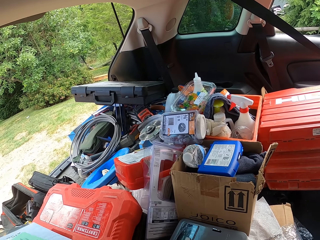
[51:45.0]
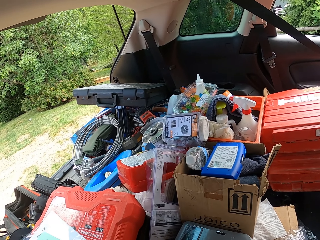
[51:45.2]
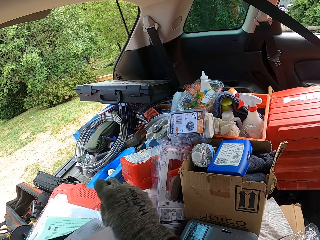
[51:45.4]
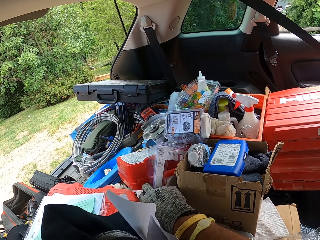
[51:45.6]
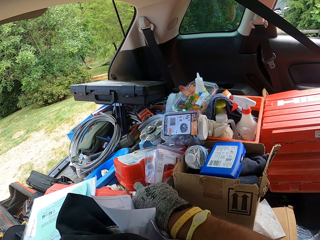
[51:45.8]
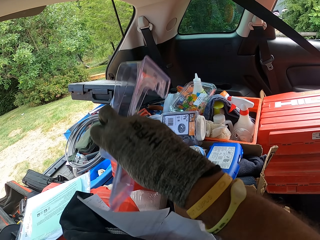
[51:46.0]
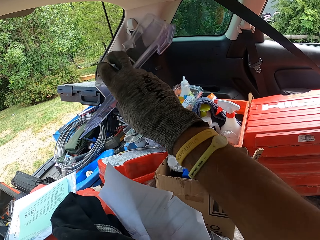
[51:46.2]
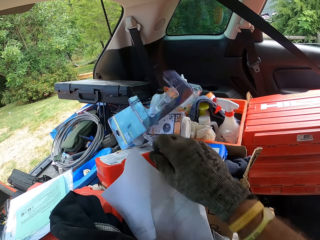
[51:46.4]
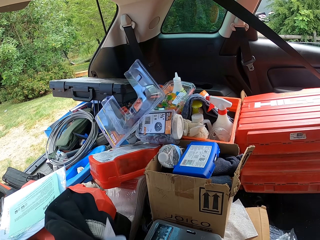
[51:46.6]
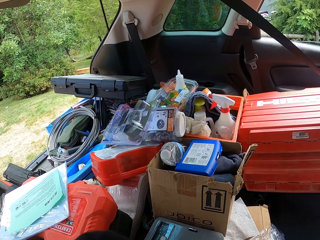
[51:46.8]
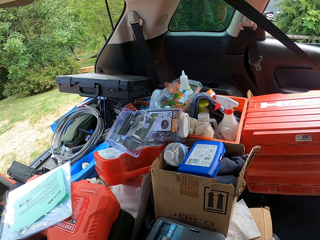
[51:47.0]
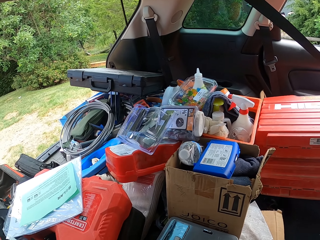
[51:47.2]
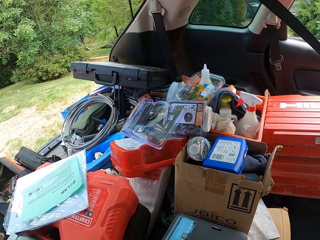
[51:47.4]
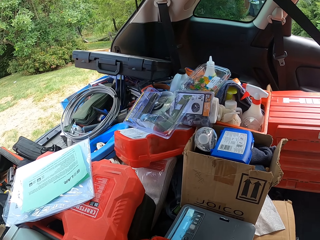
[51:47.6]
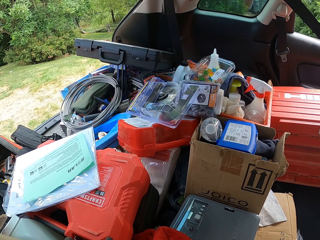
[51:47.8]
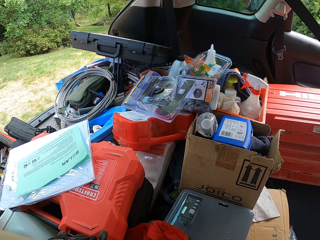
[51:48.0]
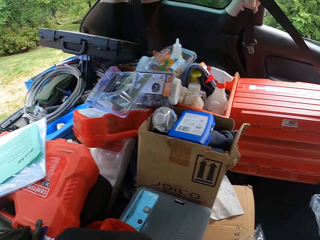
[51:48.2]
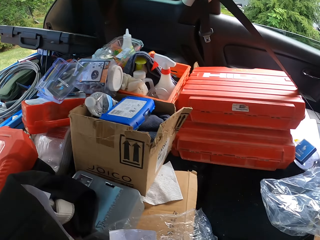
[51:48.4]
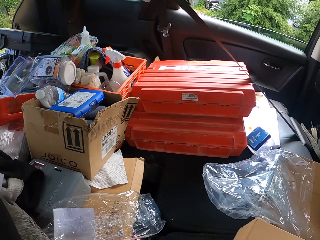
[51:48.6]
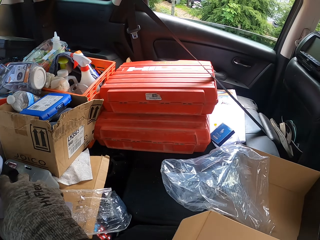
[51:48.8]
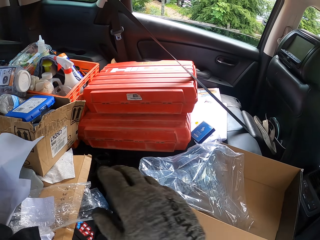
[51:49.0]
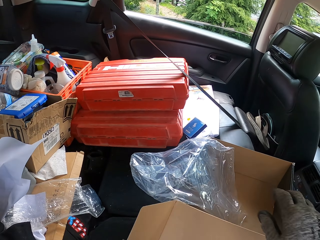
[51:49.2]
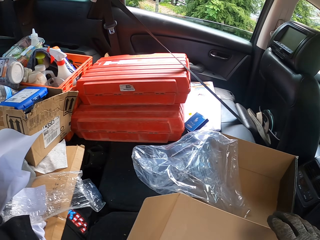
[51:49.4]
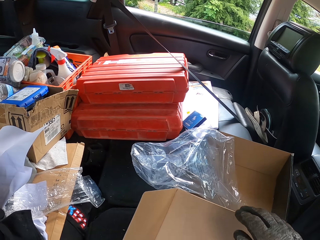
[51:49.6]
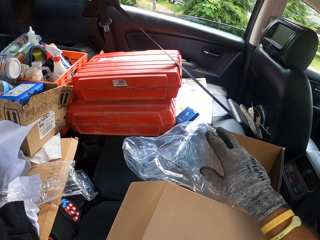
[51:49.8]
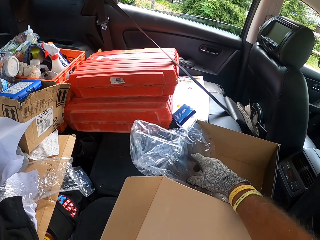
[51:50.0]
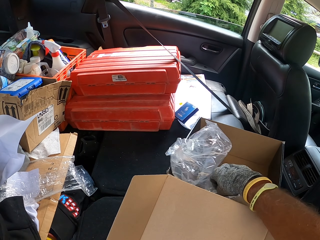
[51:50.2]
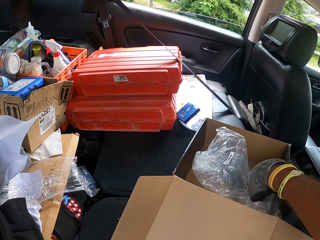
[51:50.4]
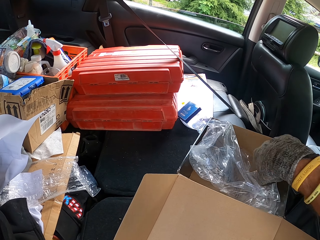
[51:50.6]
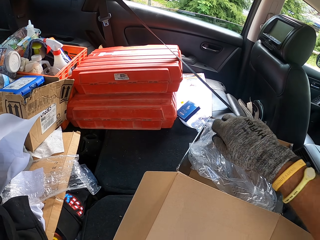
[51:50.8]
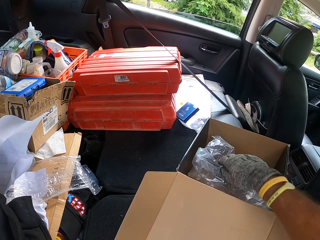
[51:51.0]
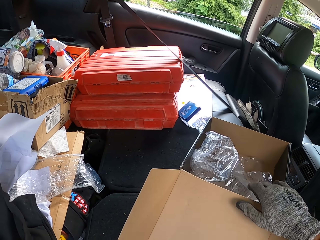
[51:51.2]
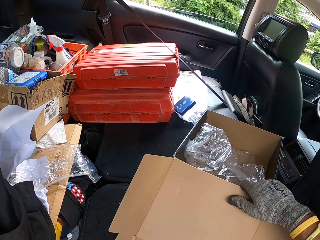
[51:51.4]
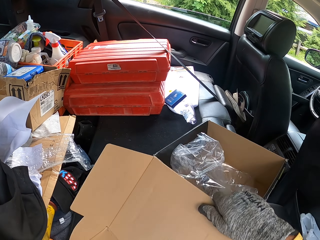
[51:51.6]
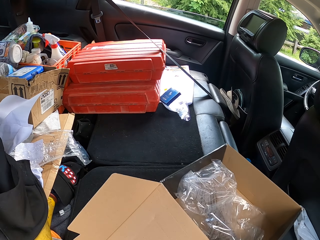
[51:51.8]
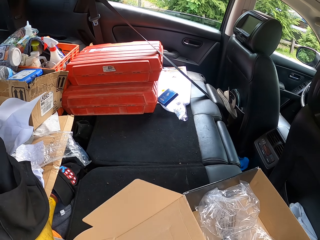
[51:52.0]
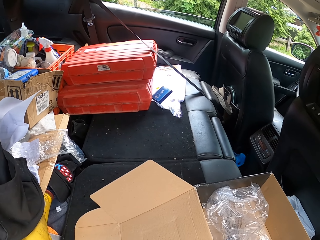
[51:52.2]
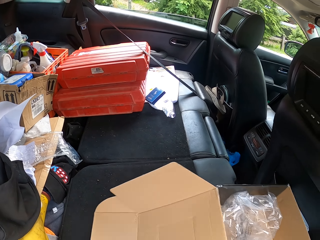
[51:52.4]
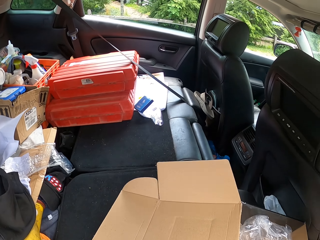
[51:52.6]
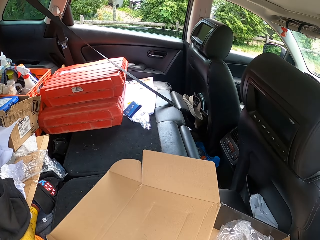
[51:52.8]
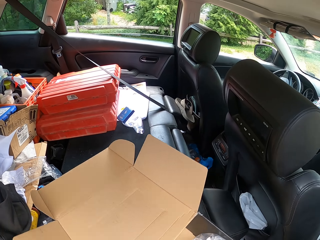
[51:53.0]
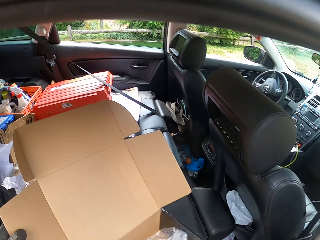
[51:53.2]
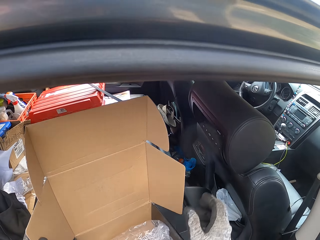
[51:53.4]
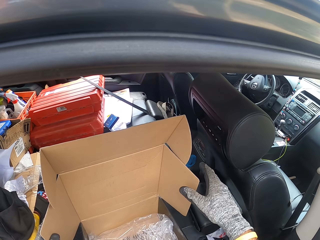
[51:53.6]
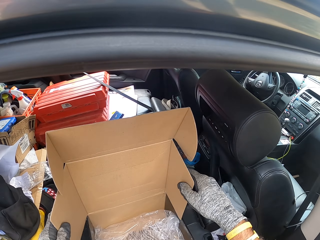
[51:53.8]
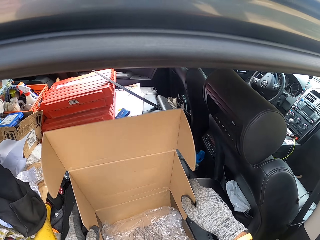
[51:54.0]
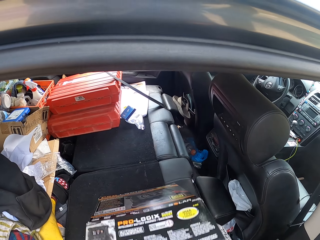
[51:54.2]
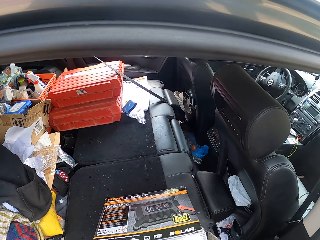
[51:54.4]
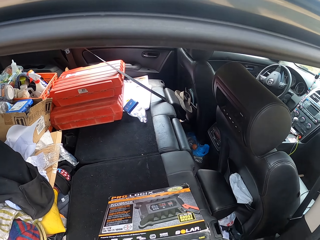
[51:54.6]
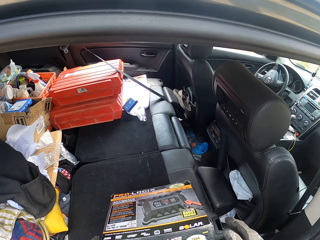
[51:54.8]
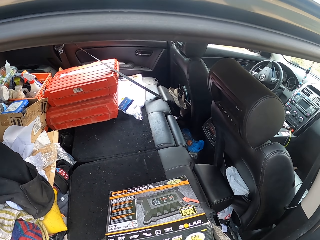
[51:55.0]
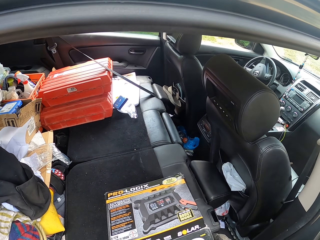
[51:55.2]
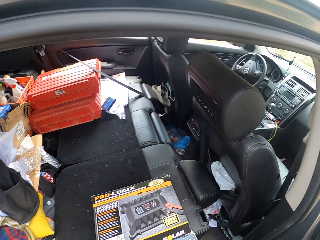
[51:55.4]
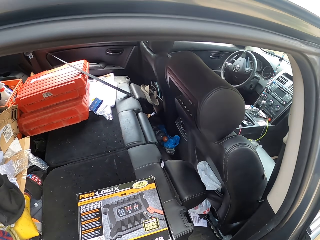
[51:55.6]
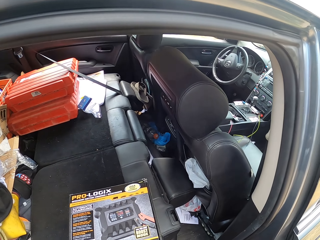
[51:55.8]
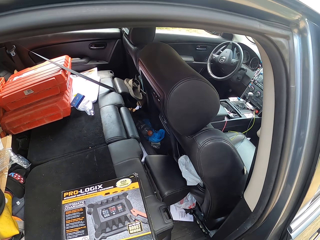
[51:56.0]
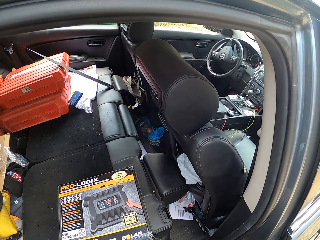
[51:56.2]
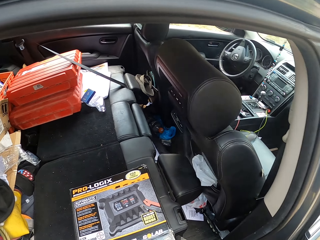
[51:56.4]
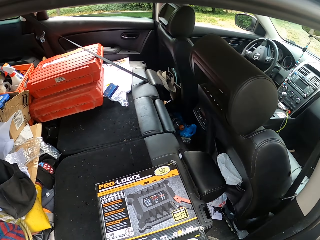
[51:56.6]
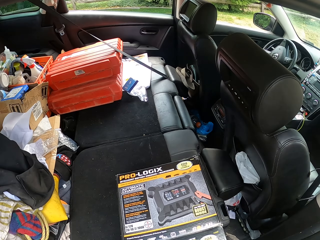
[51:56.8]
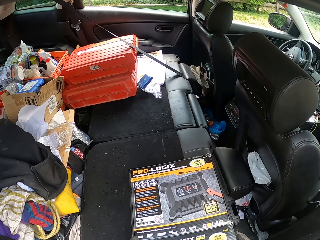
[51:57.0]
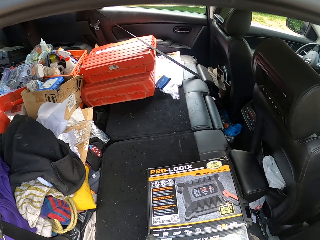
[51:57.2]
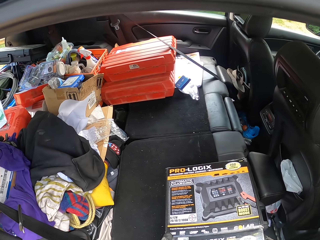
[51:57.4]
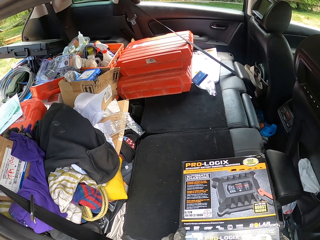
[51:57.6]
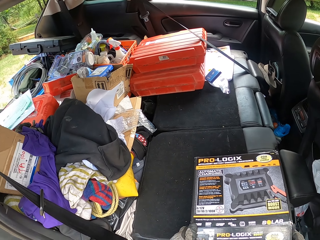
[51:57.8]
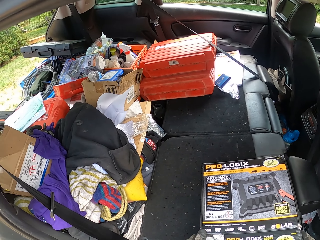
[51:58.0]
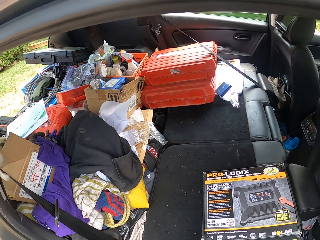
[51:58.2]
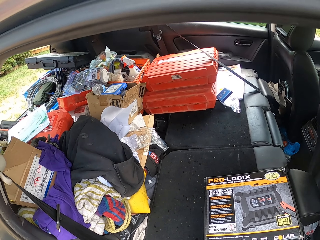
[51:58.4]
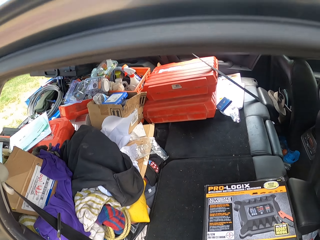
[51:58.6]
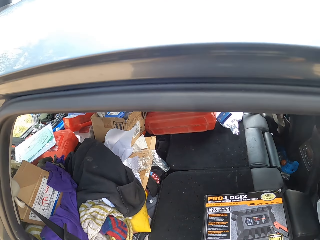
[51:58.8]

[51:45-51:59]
The camera wearer moves a piece of plastic. They press a nylon paper inside a carton box. They move the carton box and close the carton box.

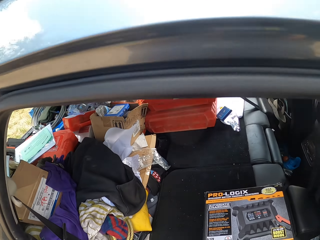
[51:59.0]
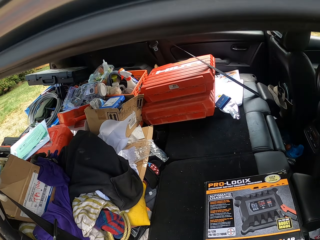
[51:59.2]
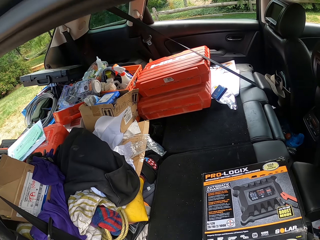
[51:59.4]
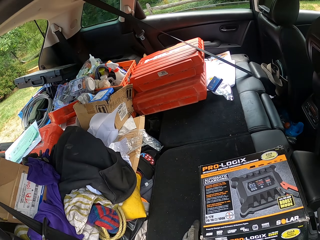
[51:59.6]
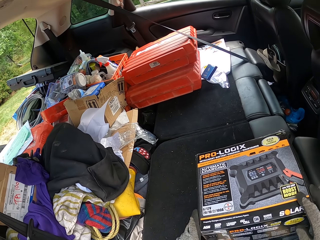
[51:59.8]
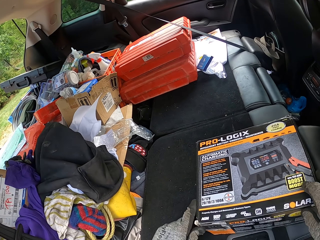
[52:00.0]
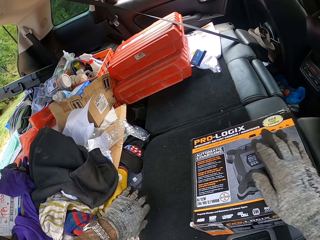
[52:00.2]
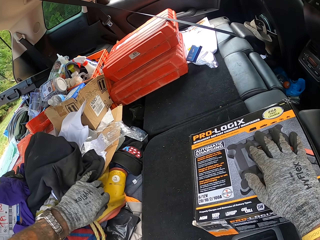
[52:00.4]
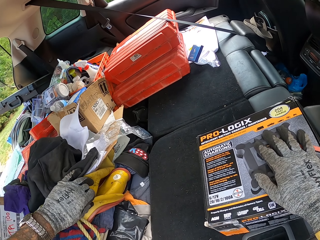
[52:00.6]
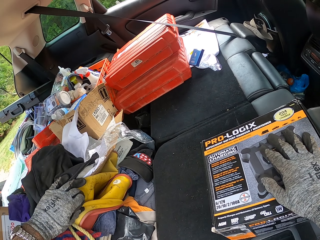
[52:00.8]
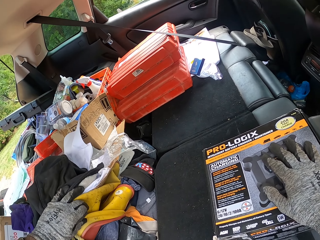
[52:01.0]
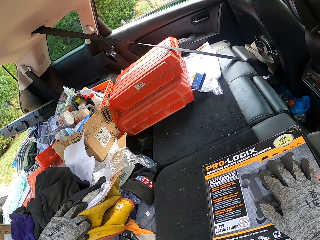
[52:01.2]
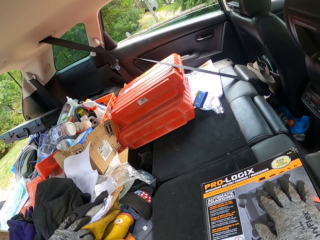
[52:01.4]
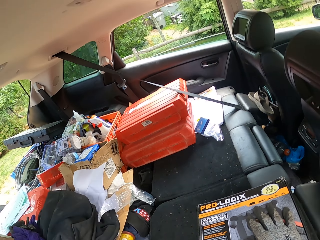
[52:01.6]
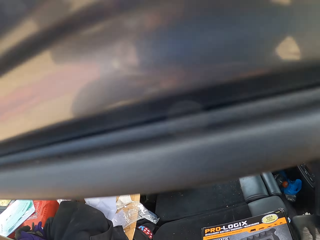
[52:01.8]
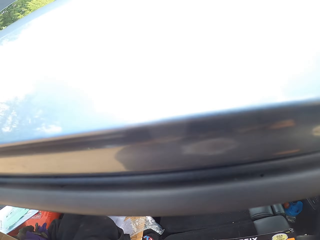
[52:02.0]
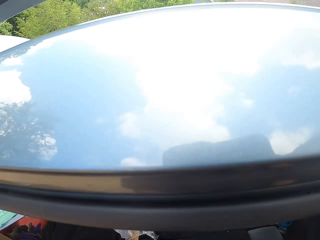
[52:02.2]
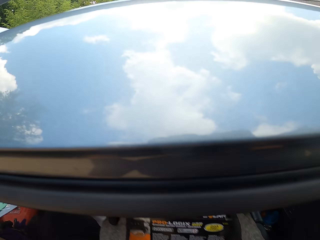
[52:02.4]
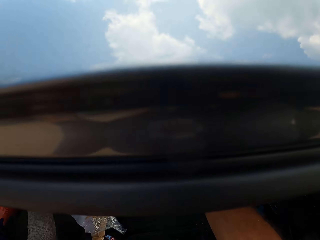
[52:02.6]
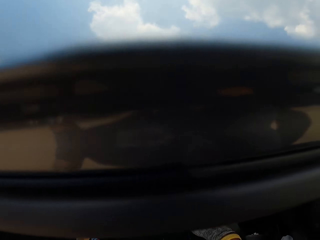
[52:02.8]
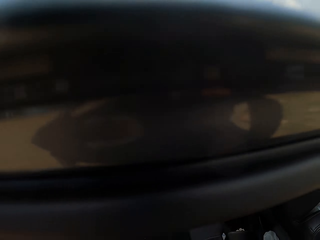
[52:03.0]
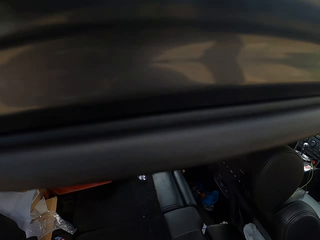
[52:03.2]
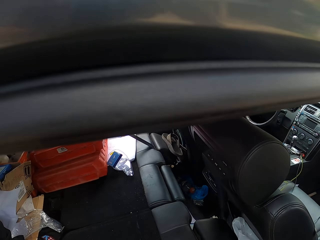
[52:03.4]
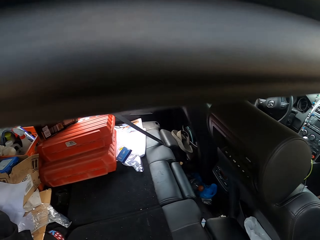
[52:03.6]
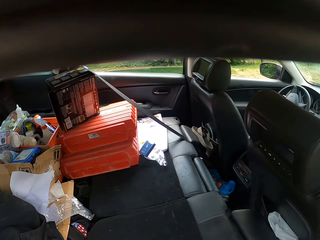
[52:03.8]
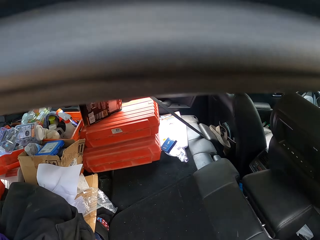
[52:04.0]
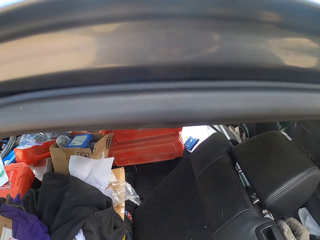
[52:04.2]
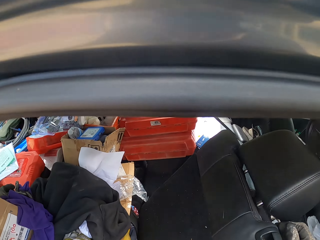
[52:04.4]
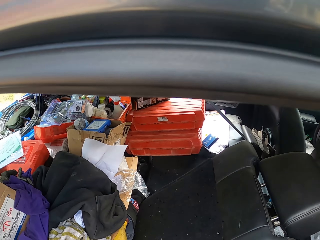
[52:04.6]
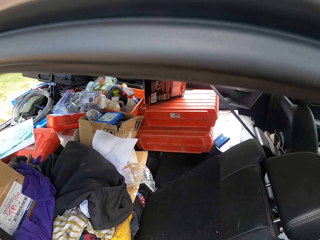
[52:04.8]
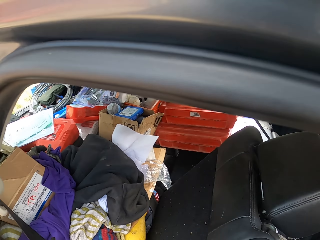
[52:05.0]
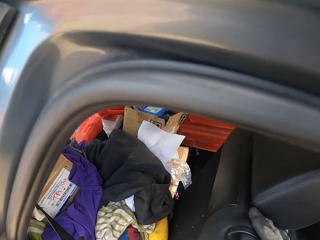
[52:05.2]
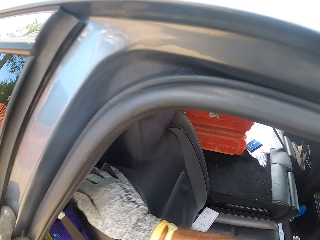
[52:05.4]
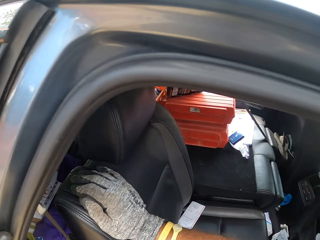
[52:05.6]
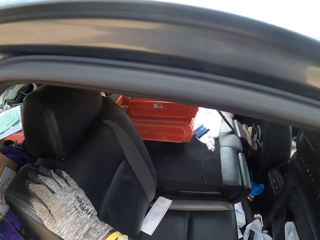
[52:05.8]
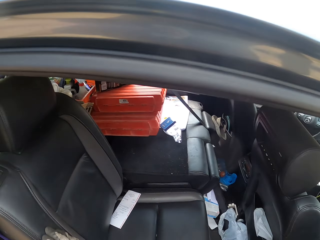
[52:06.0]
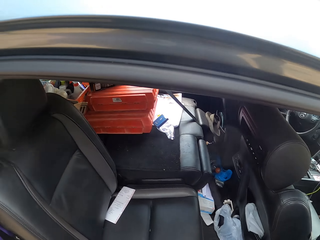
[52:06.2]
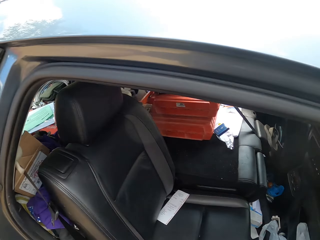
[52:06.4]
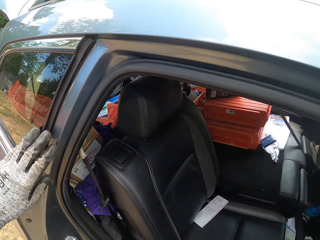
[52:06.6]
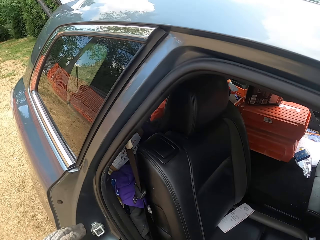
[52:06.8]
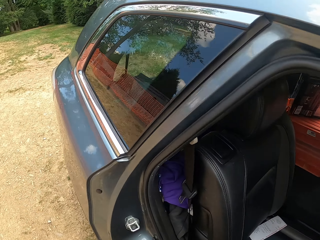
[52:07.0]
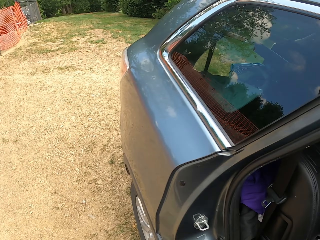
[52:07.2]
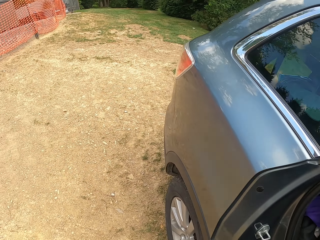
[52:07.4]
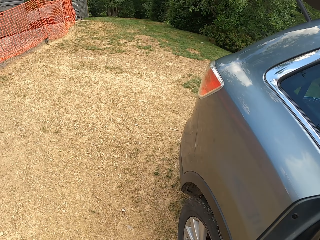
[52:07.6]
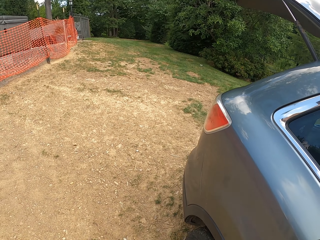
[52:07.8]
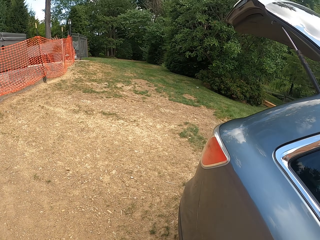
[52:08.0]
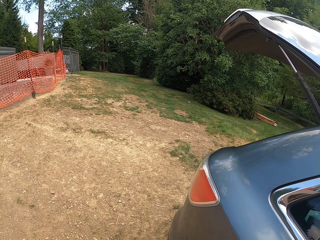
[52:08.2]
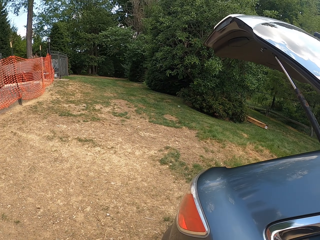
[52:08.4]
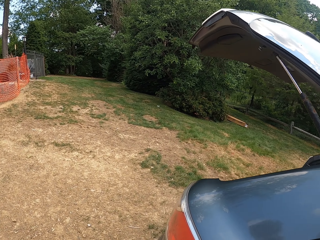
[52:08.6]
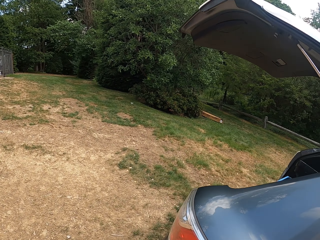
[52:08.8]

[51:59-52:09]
The camera wearer looks through materials at the back of the car. They open the car seat. They straighten the car seat.
